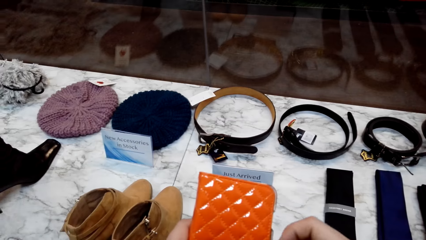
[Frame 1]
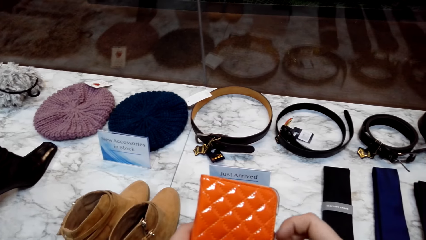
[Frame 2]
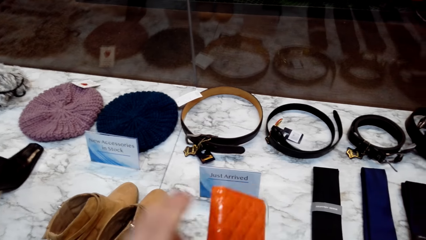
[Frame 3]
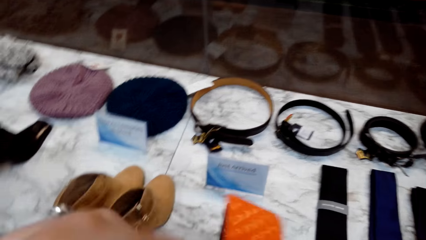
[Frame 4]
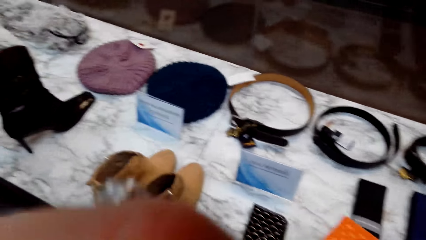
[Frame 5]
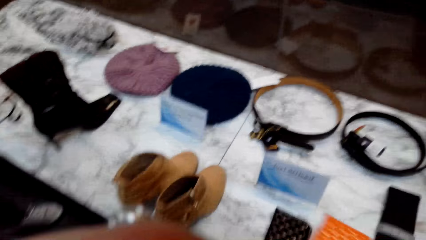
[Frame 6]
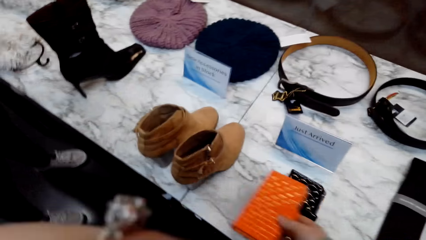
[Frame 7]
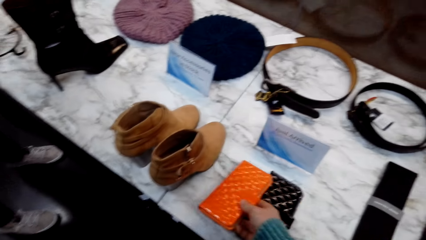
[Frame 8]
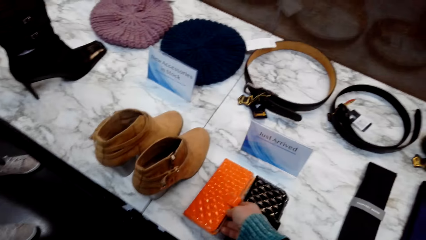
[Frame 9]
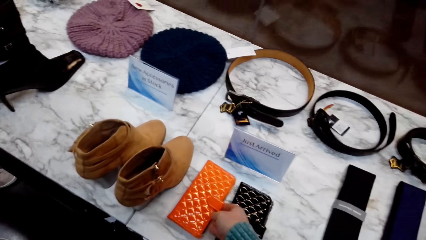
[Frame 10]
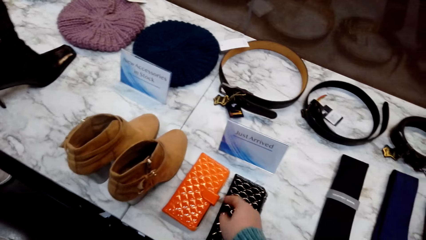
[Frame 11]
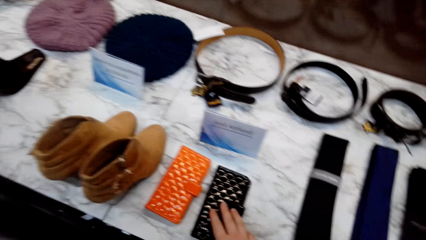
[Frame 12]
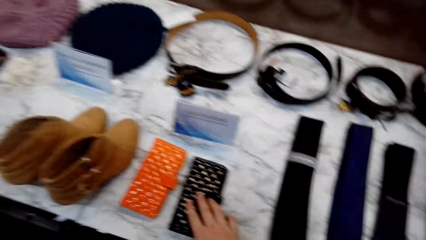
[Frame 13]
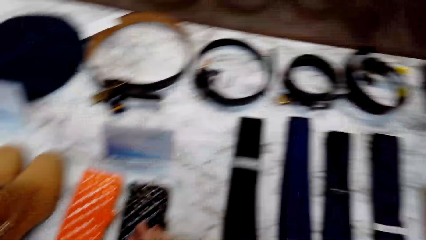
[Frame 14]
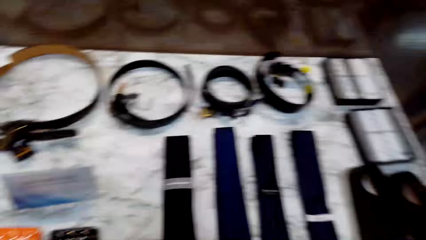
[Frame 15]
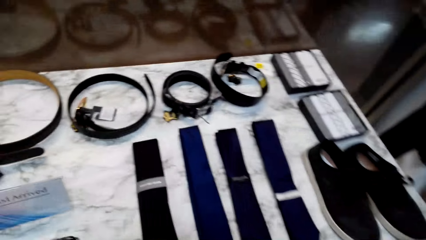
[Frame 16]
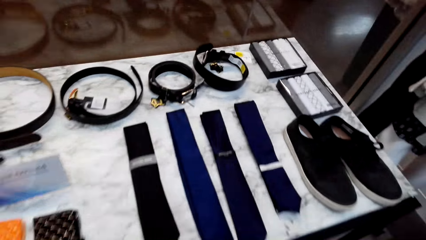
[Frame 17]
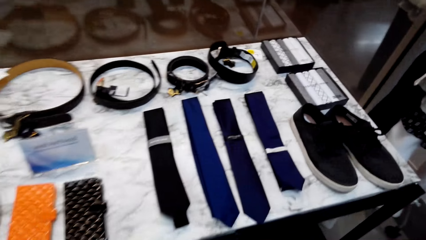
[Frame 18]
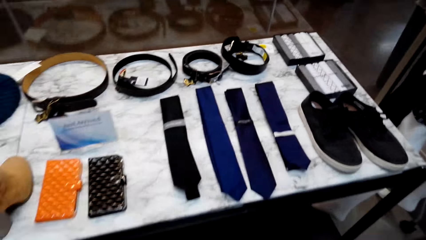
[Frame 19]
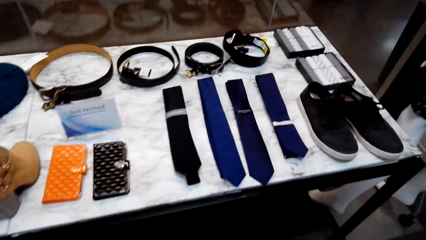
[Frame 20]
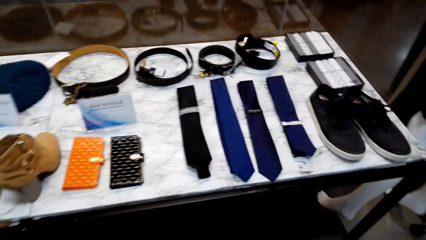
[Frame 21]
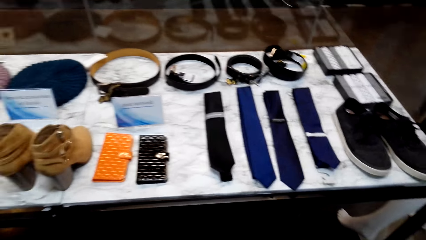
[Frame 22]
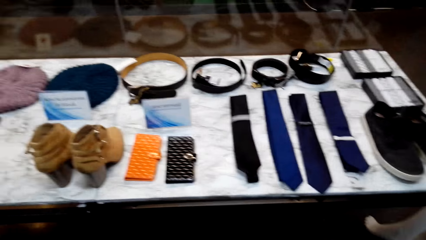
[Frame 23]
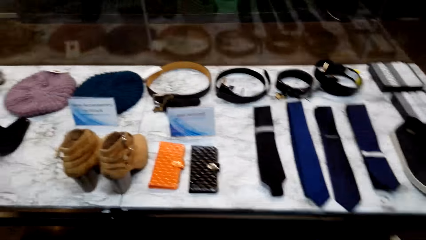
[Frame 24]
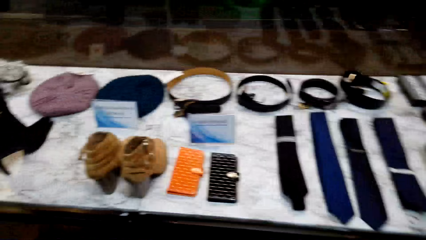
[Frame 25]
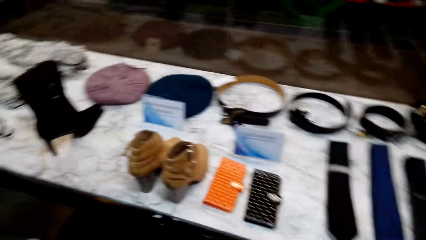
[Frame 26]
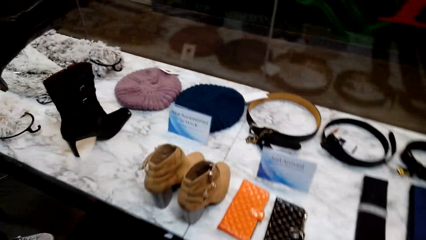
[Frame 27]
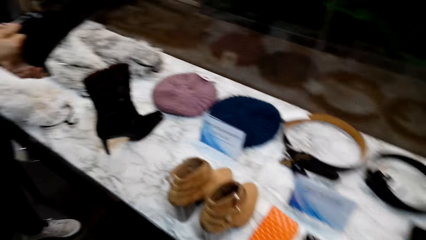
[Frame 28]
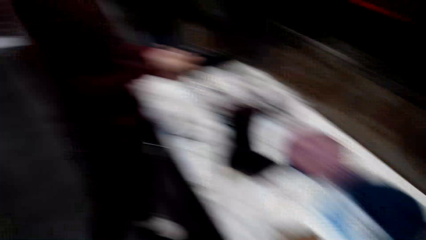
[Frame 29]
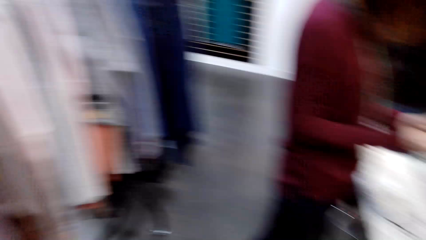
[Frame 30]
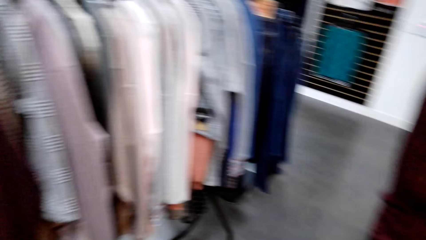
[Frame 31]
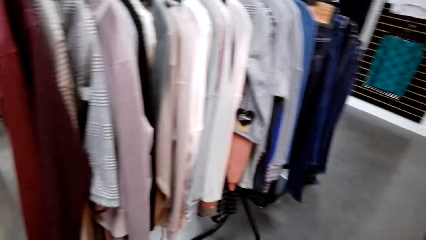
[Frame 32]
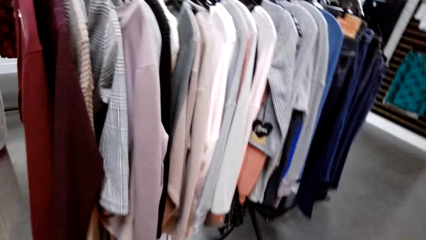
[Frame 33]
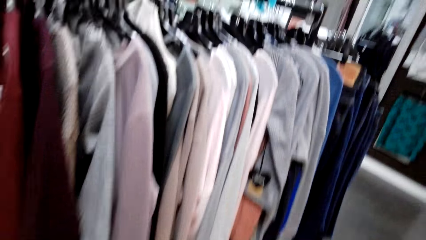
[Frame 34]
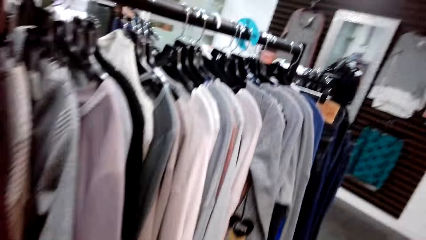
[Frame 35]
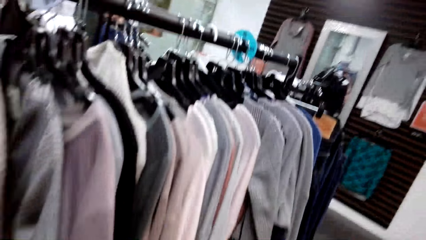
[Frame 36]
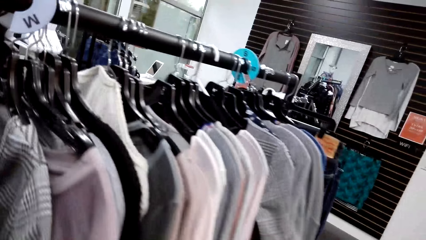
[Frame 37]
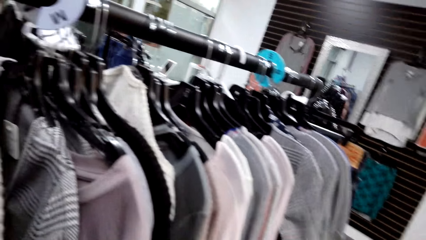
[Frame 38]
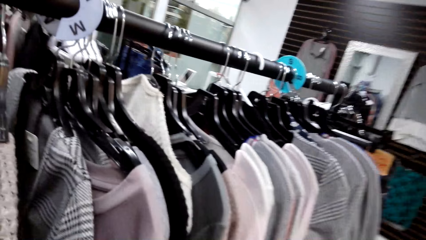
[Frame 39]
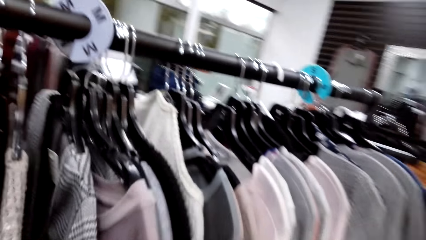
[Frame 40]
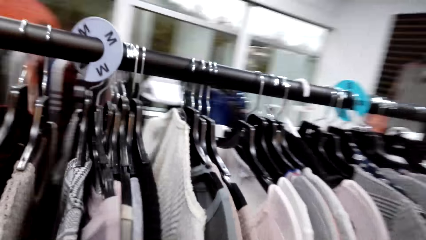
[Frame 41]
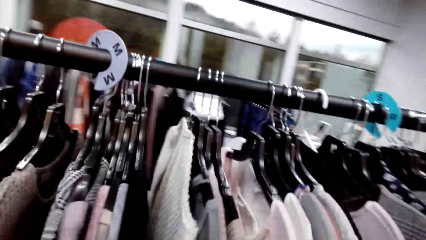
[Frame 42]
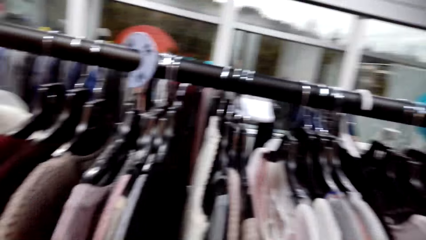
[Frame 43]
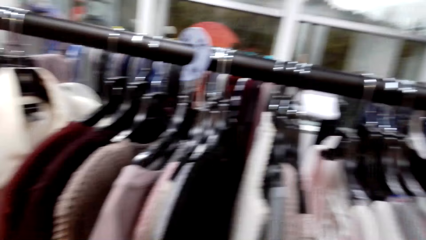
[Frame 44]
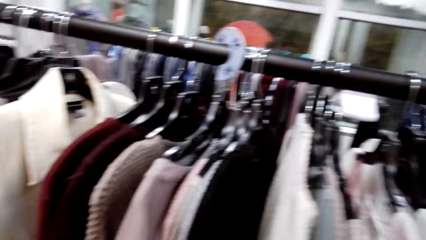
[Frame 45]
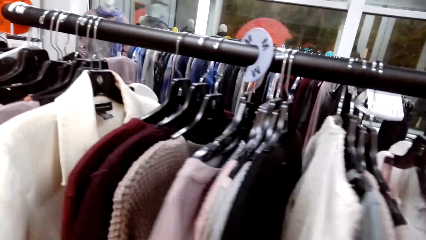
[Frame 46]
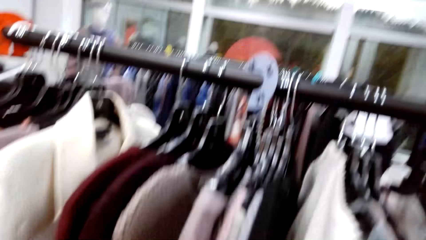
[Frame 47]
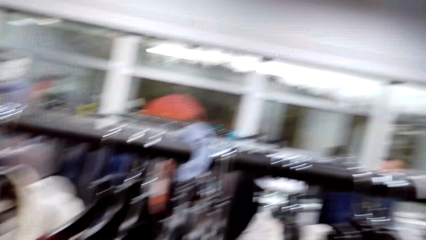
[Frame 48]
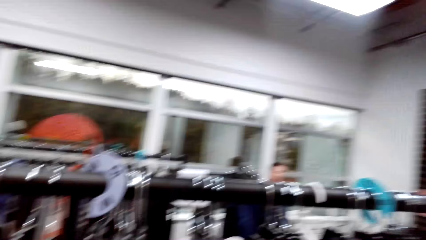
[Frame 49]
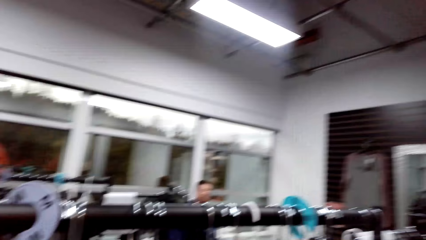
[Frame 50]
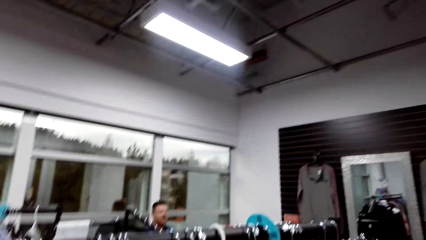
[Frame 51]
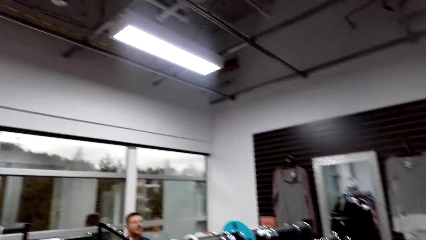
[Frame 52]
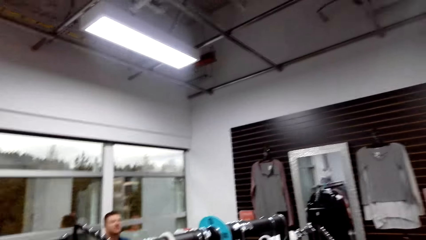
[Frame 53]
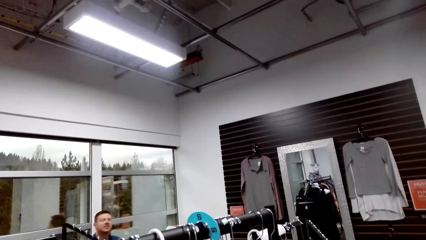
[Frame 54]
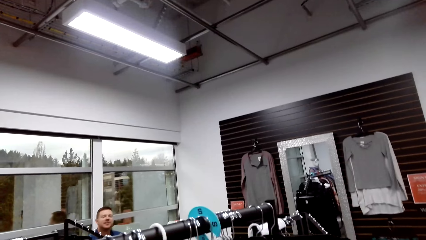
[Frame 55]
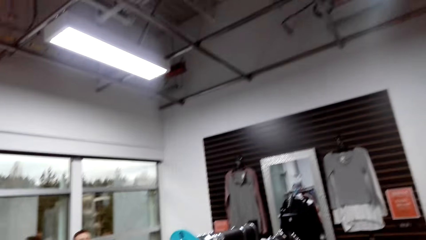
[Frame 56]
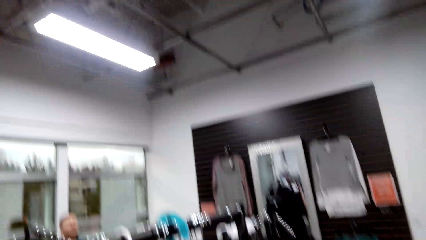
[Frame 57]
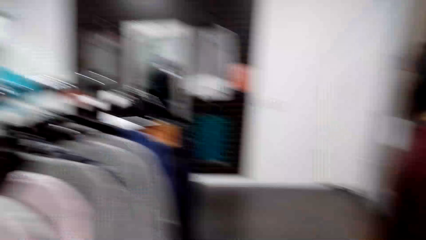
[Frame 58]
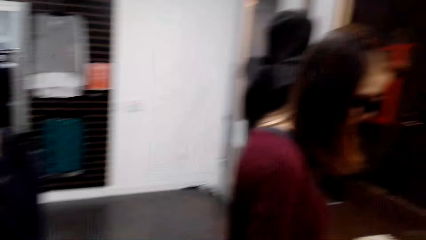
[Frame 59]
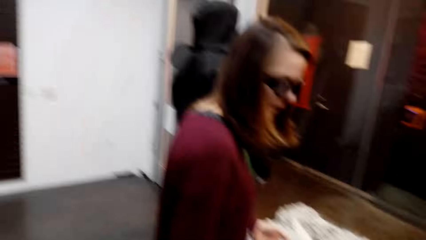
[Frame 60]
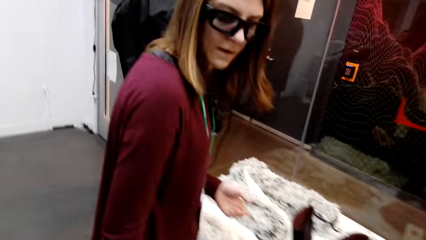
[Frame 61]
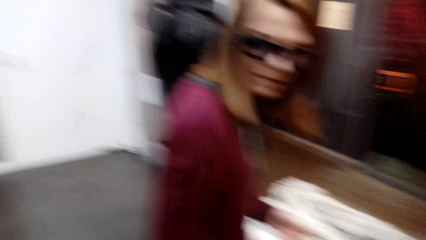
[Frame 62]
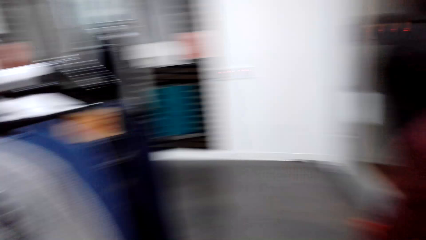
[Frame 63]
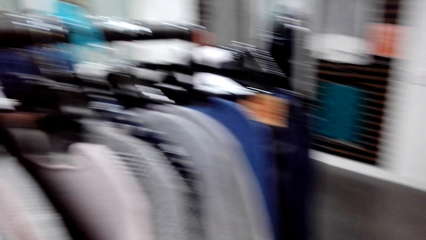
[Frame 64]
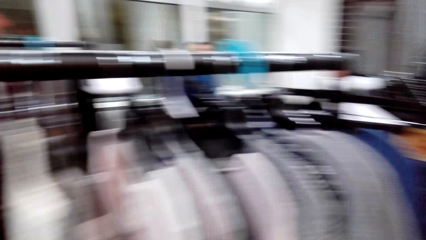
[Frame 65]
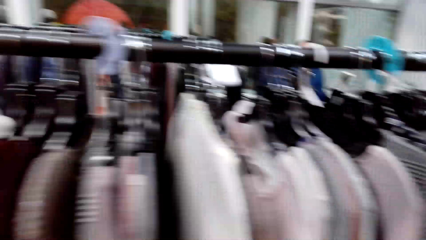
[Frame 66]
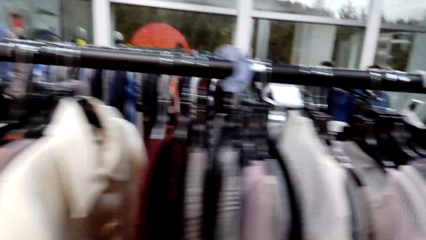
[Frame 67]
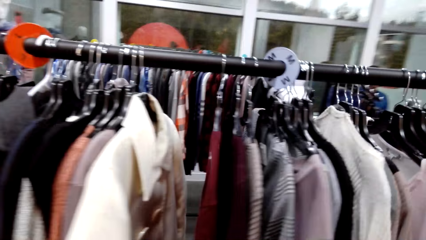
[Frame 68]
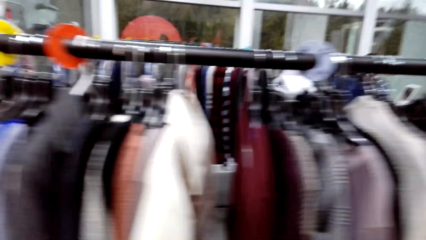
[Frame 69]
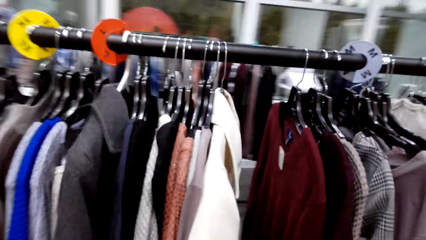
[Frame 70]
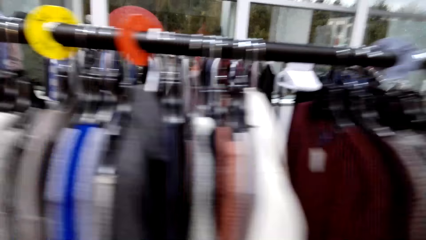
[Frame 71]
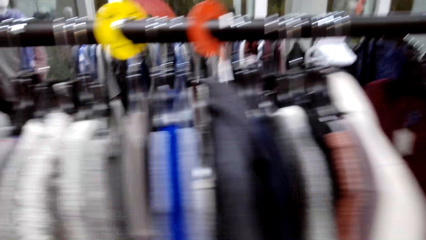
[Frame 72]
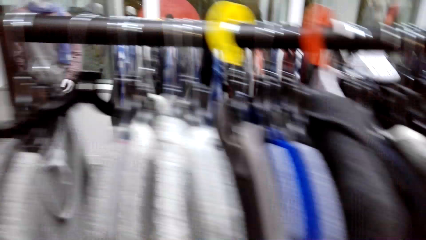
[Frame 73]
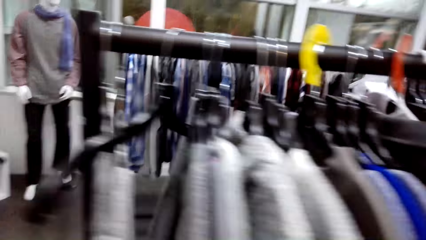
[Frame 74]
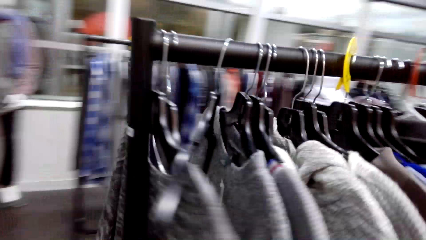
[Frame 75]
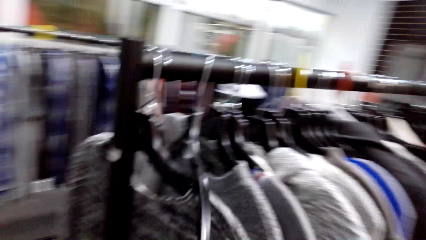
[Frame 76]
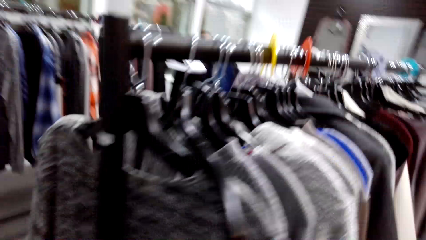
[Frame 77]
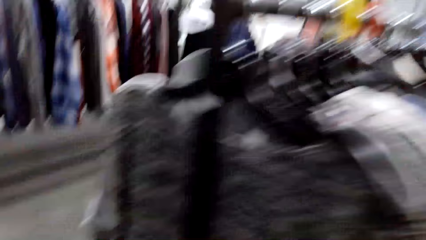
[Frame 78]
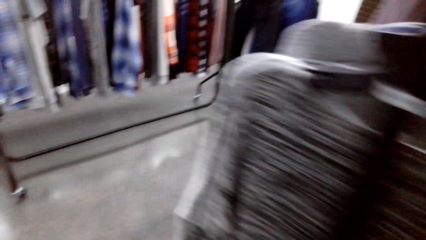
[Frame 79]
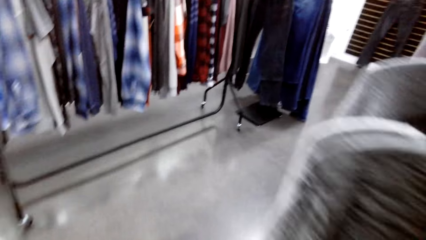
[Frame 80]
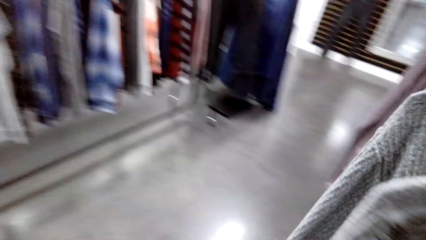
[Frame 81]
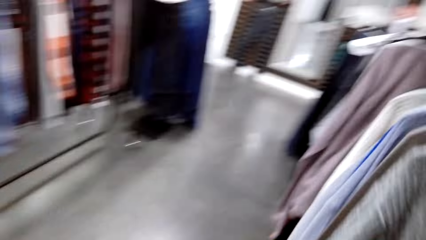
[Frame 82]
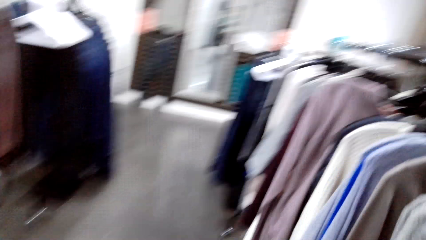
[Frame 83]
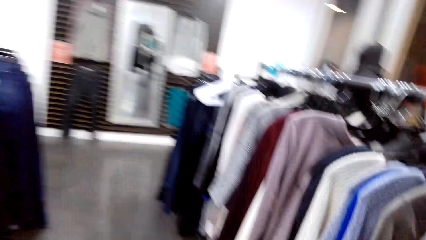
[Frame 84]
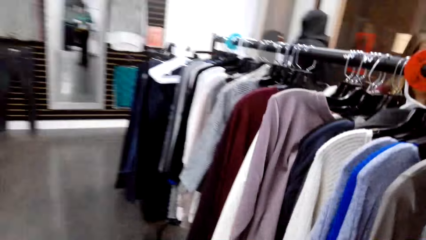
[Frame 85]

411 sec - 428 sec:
The camera wearer puts the phone cover on the display. They touch the black phone cover on the display. They look at the display. They walk around the store. They look at the clothes on the clothing rack. They look at a man. They look around. They walk to the other side of the clothing rack.
